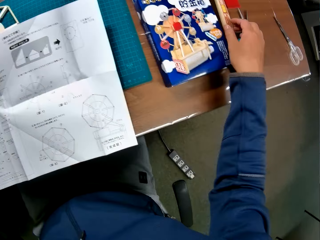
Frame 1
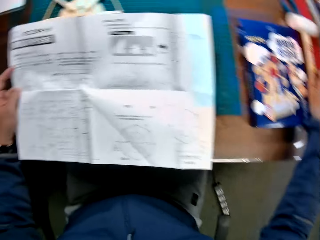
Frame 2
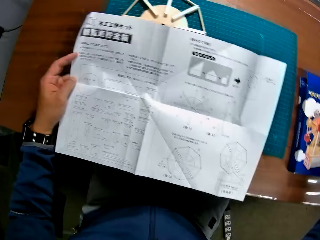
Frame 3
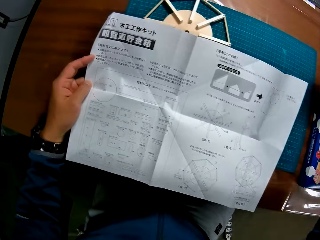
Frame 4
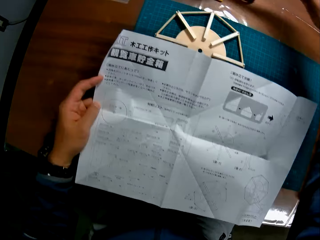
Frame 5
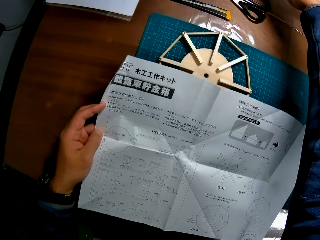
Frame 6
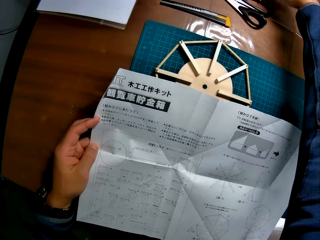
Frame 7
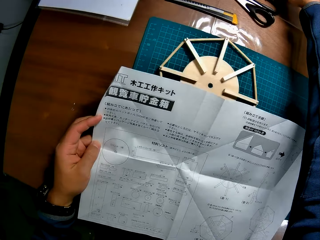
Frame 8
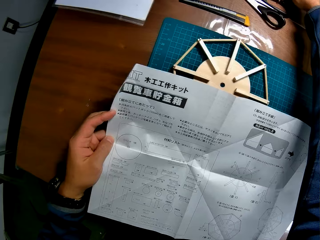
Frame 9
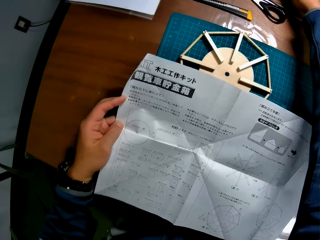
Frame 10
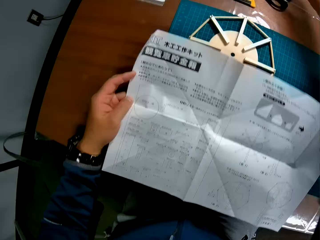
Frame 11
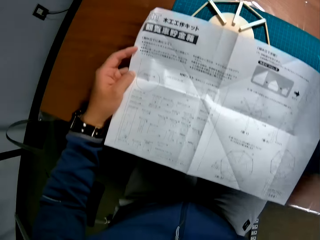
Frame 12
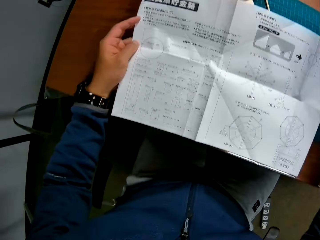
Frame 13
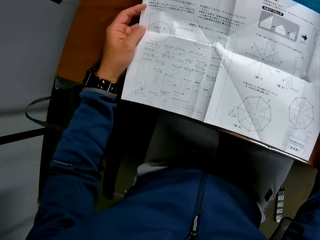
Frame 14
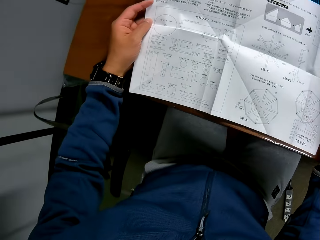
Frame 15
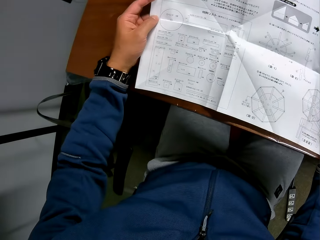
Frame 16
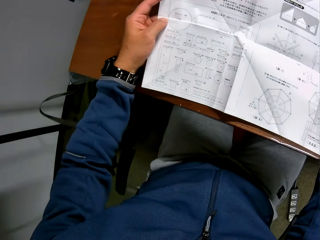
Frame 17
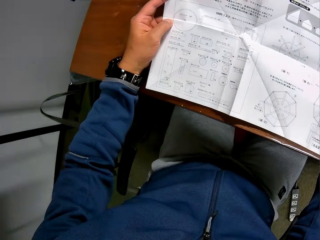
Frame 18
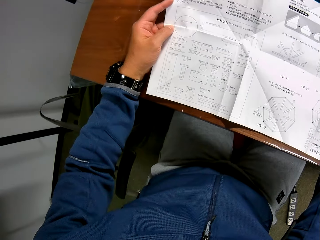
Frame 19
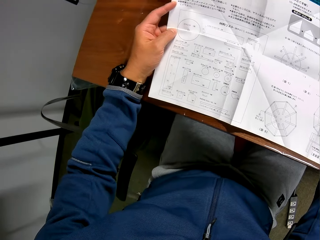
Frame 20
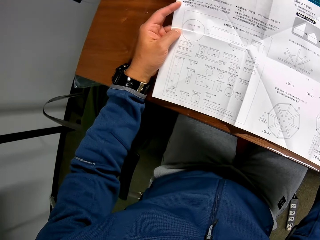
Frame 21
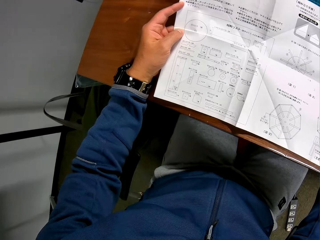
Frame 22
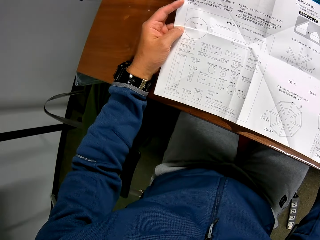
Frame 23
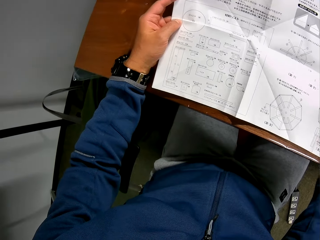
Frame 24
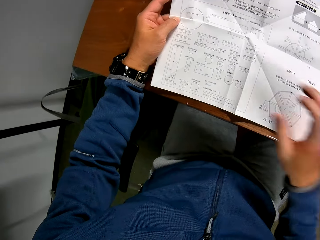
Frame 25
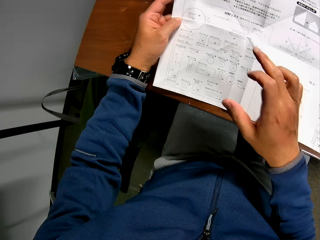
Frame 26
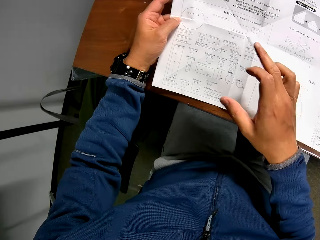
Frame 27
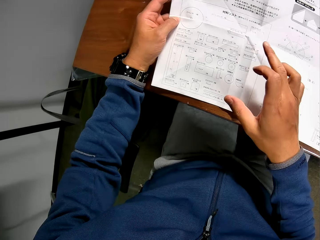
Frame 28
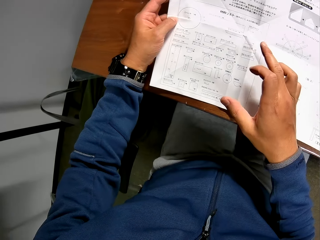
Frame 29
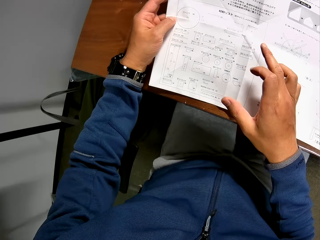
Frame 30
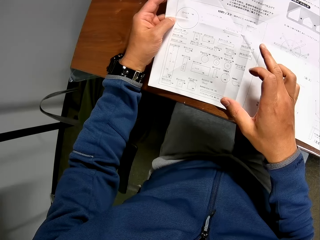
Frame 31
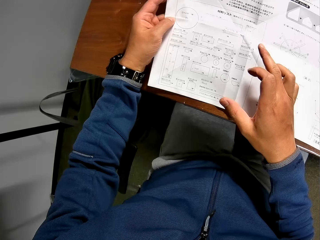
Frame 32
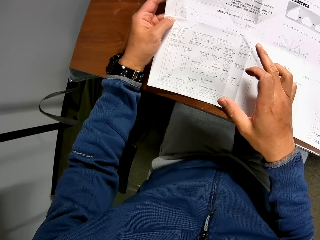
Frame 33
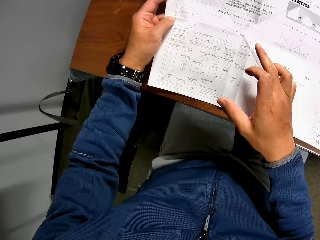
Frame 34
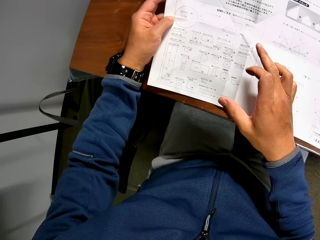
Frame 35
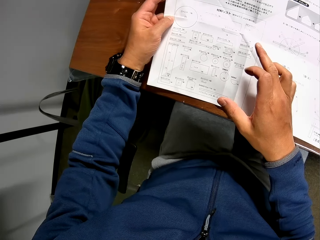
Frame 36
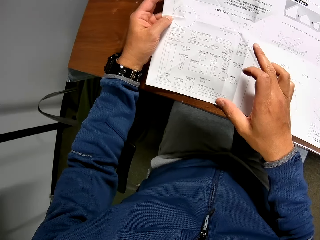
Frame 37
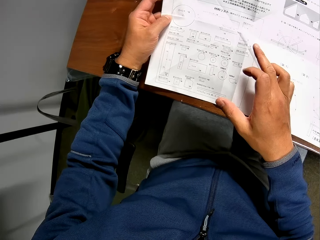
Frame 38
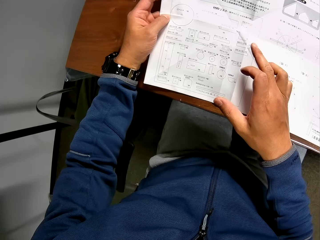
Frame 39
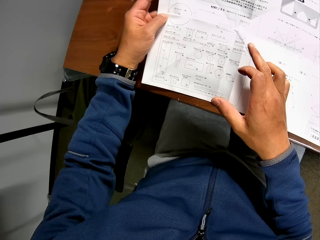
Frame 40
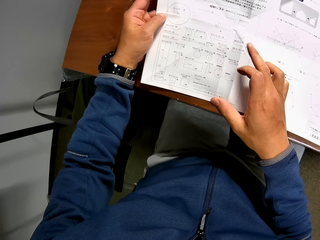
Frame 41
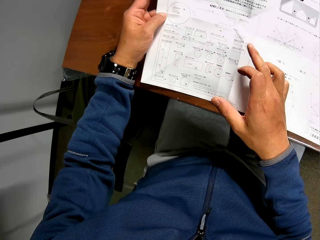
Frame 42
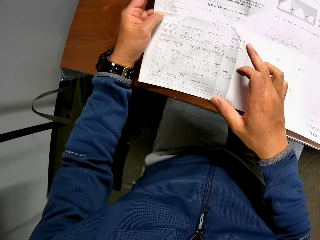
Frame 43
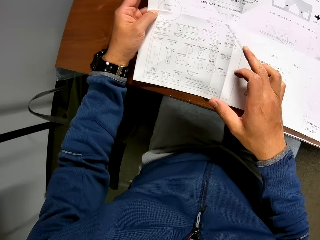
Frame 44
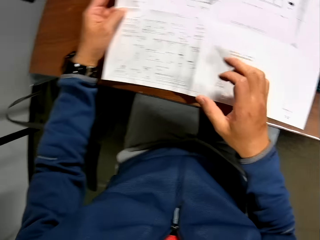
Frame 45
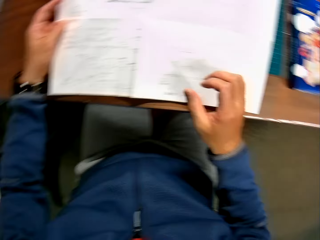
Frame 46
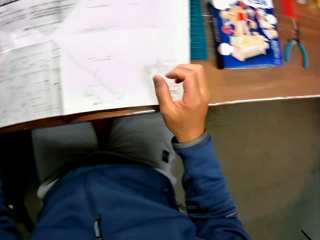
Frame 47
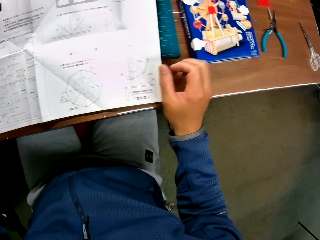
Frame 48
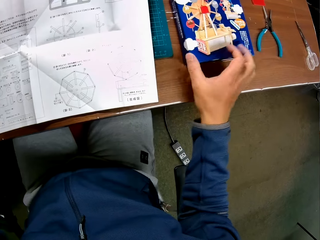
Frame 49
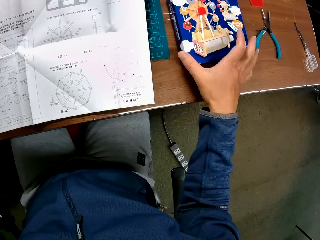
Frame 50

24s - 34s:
The camera wearer picks up the hammer. He puts the hammer down. He reads from the manual in his hand.

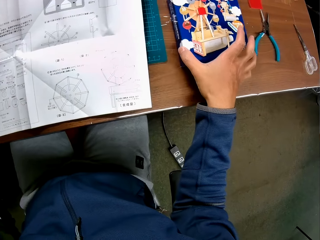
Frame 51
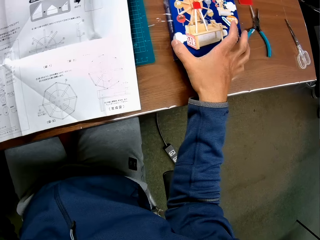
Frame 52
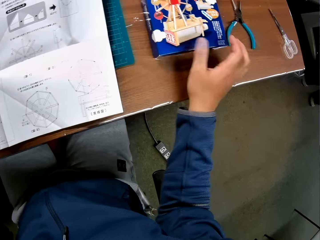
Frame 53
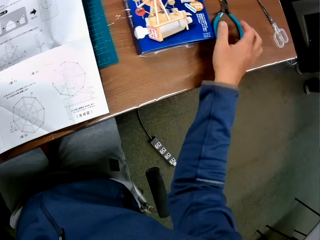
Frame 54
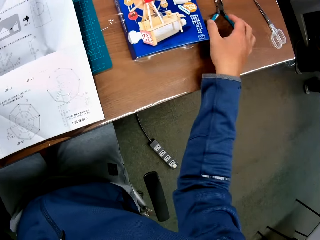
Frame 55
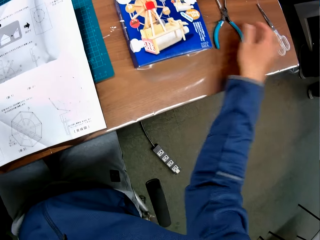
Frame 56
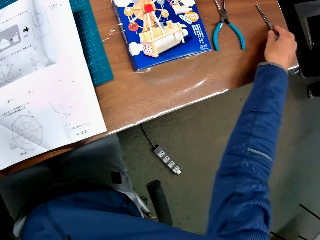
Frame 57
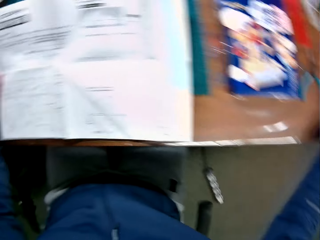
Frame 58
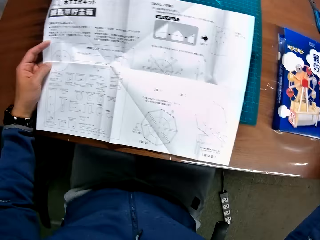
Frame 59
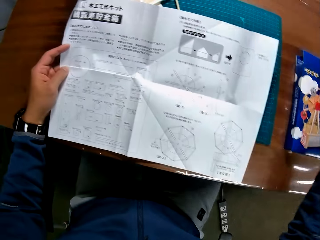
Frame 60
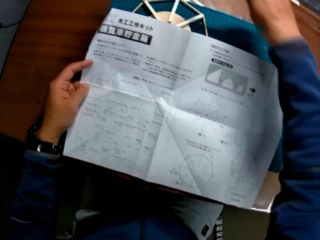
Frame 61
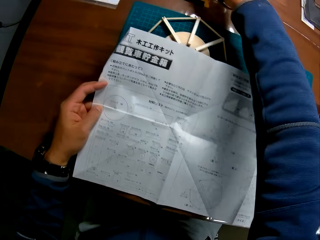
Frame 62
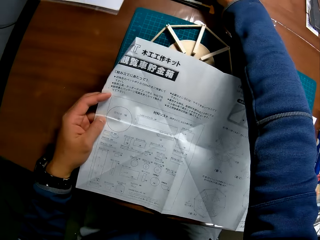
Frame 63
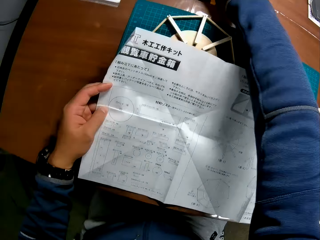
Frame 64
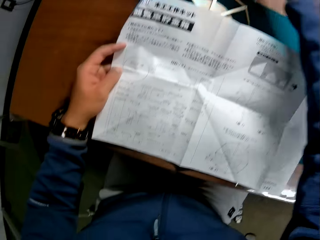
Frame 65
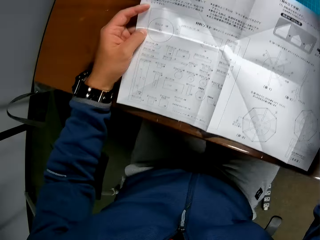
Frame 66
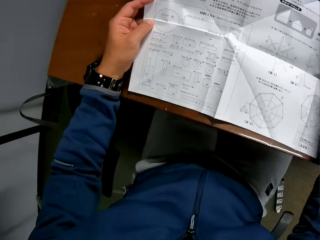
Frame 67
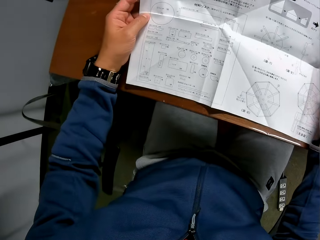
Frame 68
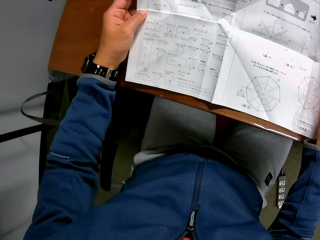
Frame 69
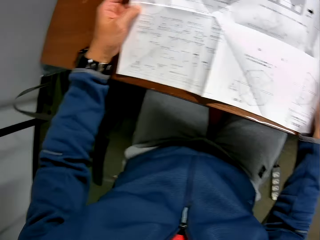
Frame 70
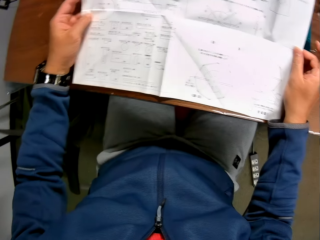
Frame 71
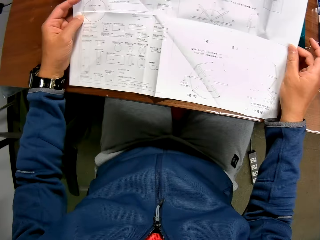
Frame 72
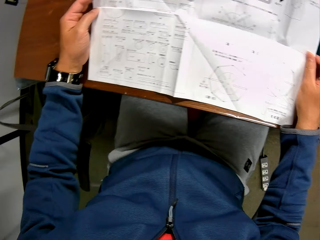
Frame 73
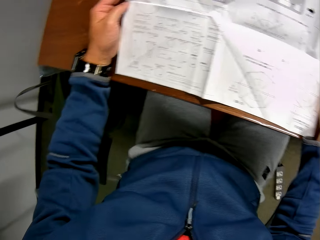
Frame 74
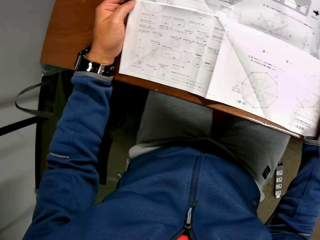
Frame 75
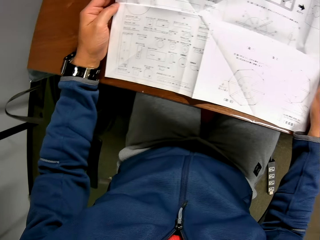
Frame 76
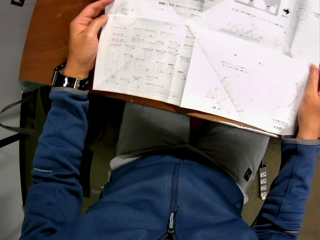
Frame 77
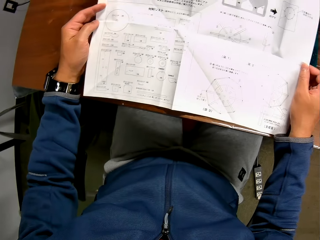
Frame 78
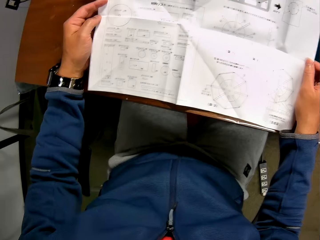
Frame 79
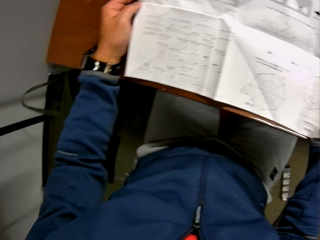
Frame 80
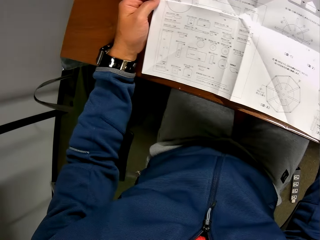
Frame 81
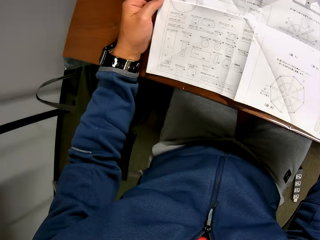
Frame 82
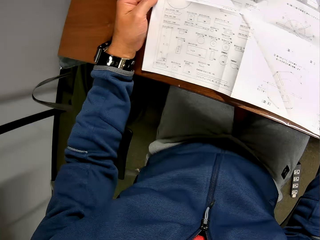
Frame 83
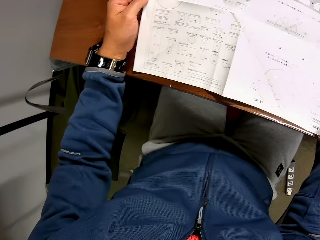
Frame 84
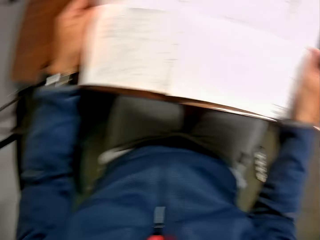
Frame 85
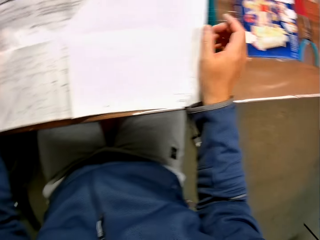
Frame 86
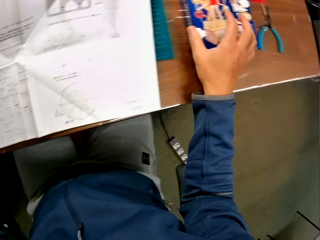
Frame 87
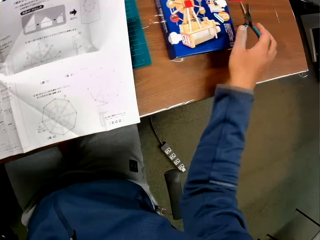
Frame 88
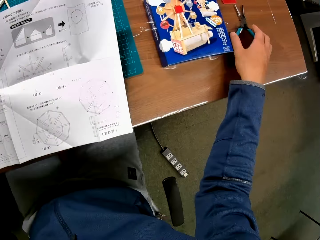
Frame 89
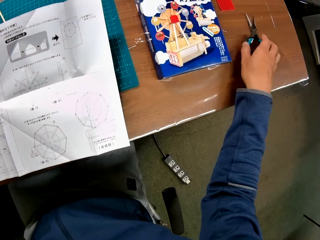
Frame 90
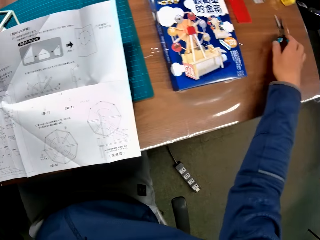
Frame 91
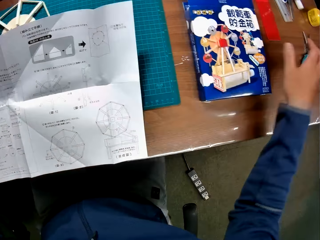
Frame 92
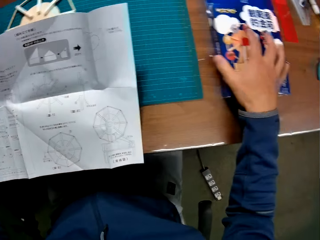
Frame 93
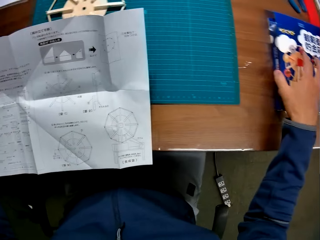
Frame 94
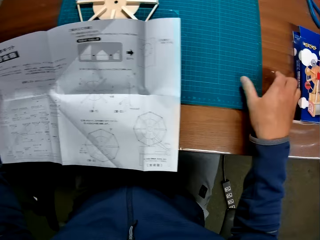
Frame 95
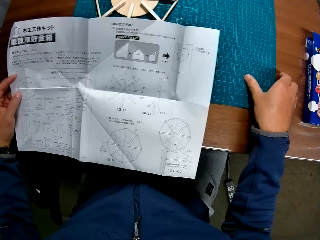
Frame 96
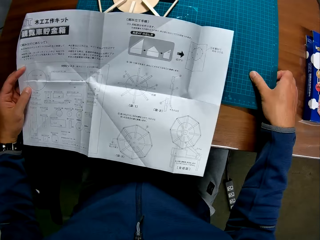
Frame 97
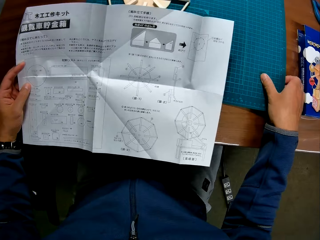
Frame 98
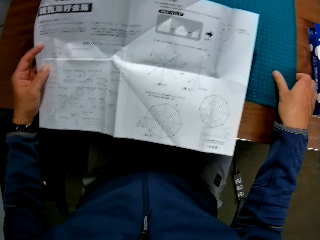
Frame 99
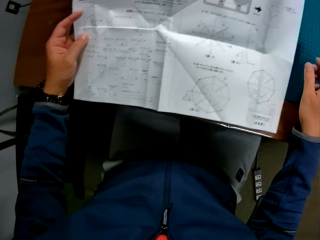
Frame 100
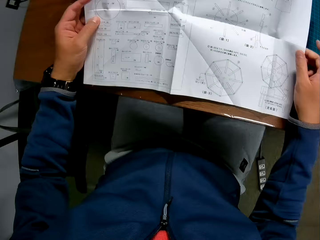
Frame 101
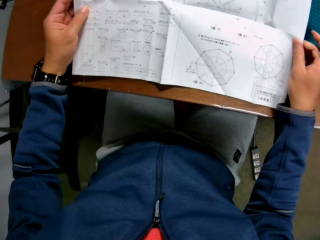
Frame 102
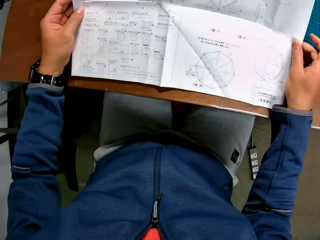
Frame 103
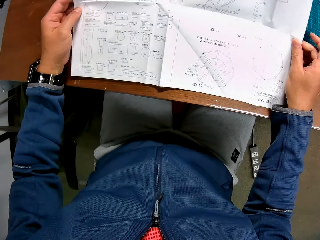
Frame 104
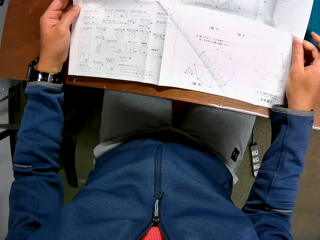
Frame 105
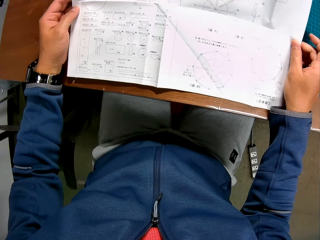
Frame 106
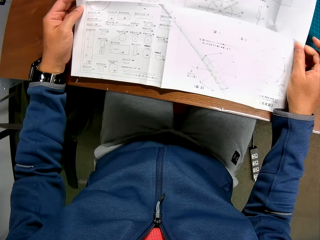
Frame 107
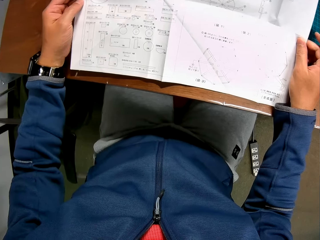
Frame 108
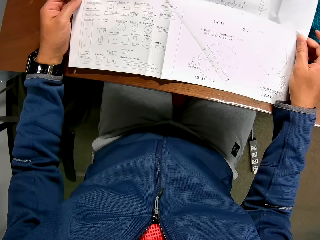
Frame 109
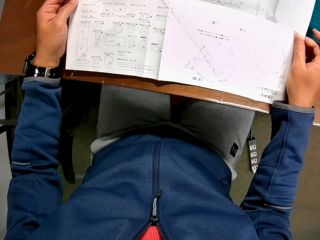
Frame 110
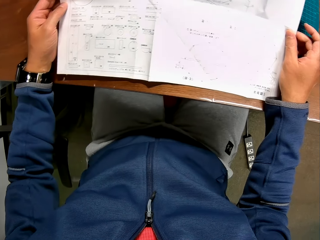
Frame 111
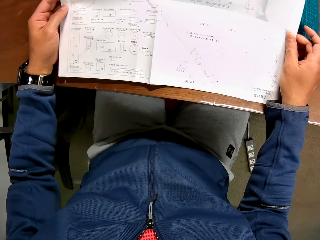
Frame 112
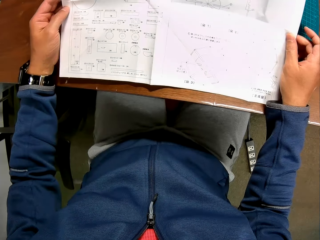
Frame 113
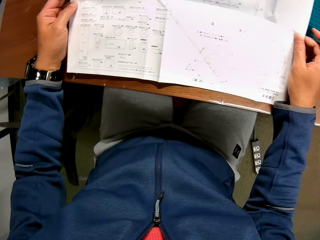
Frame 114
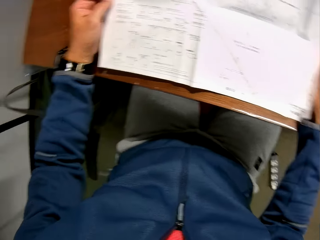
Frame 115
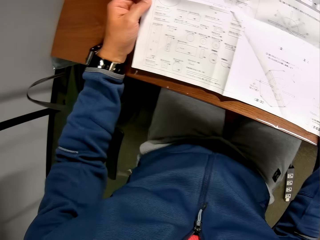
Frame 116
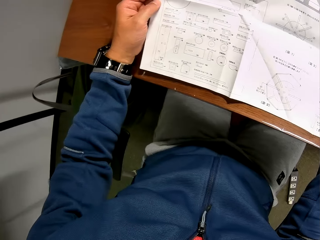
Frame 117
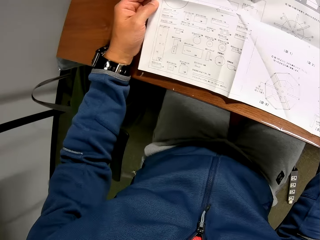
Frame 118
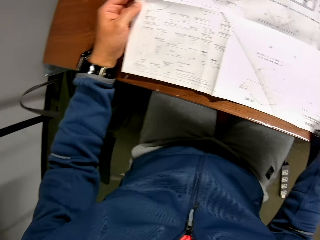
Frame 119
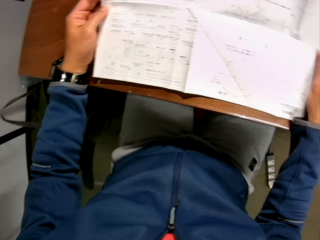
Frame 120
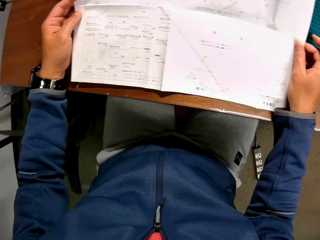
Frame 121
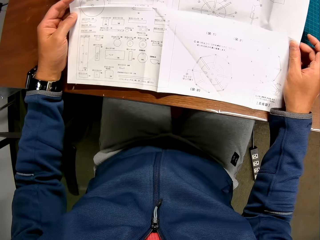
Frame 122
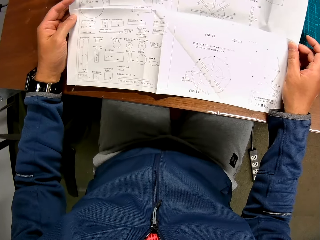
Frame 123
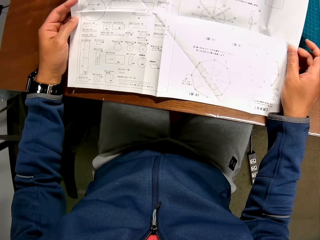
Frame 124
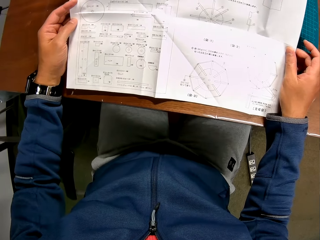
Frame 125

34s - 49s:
The camera wearer adjusts the carton of the wooden mechanical craft on the table. He touches the pliers on the table. He picks up another pair of scissors. He drops the pair of scissors in another part of the table. He reads from the manual in his hand. He moves the scissors. He moves the pliers on the table. He adjusts the carton of the wooden mechanical craft on the table. He adjusts the sheet on the table. He reads from the manual in his hand.
